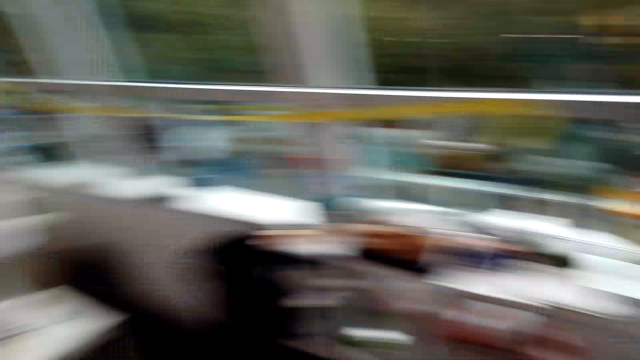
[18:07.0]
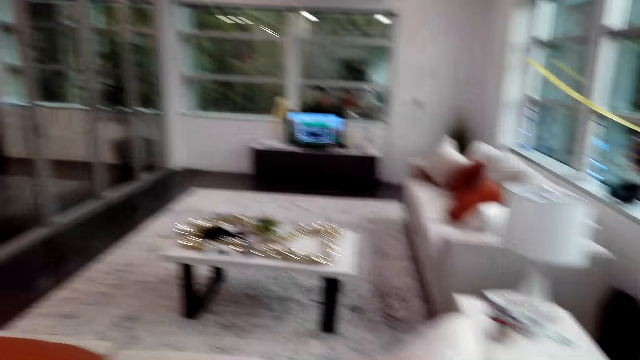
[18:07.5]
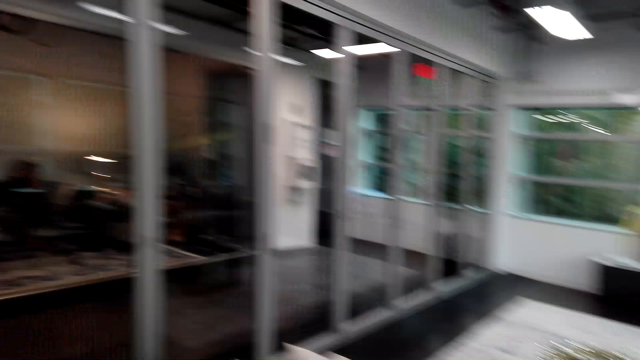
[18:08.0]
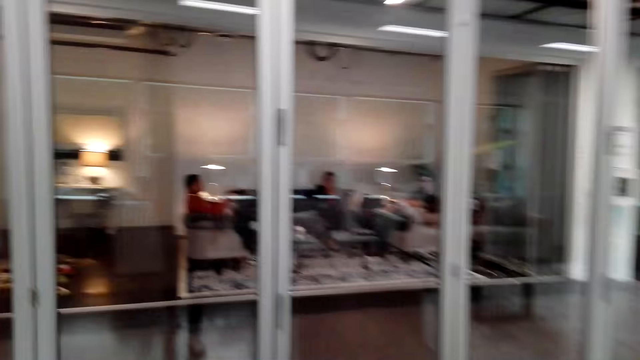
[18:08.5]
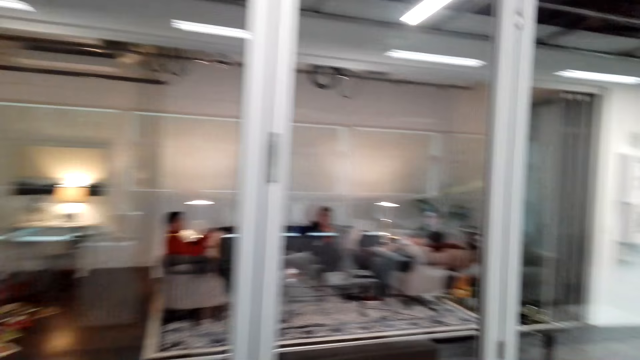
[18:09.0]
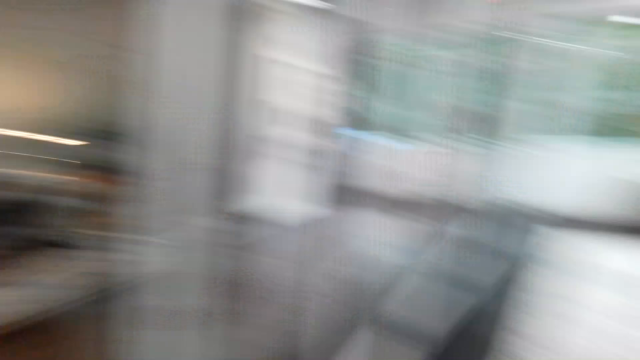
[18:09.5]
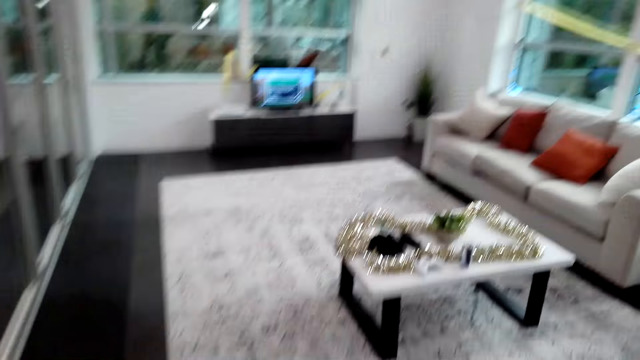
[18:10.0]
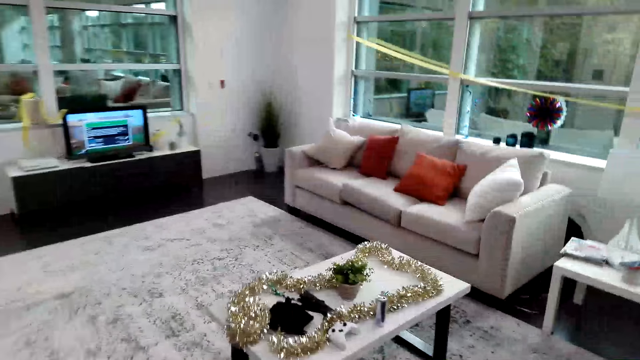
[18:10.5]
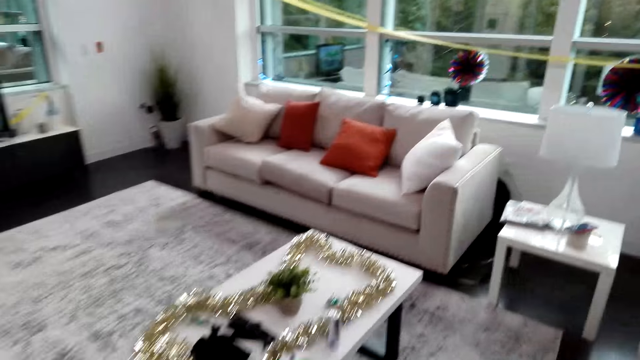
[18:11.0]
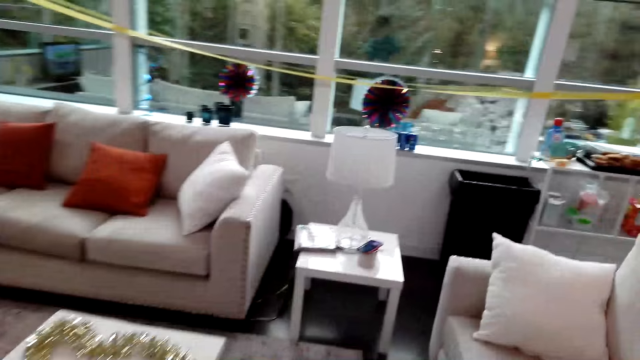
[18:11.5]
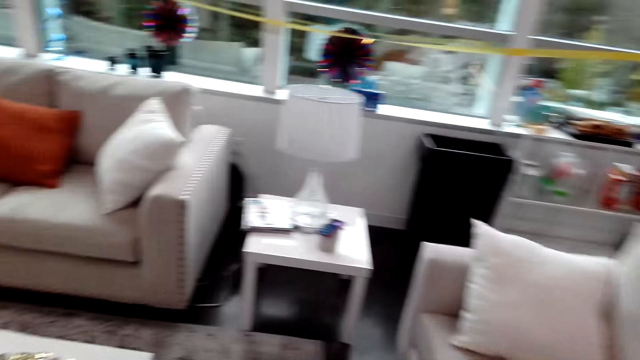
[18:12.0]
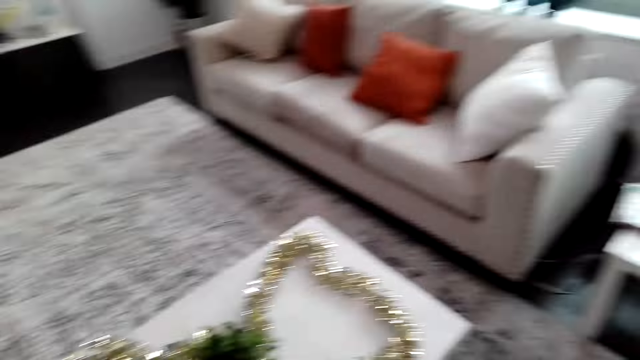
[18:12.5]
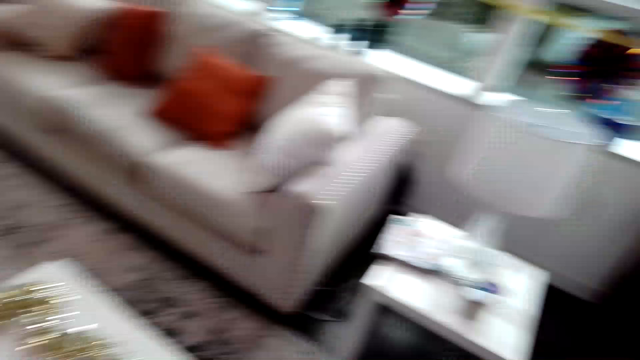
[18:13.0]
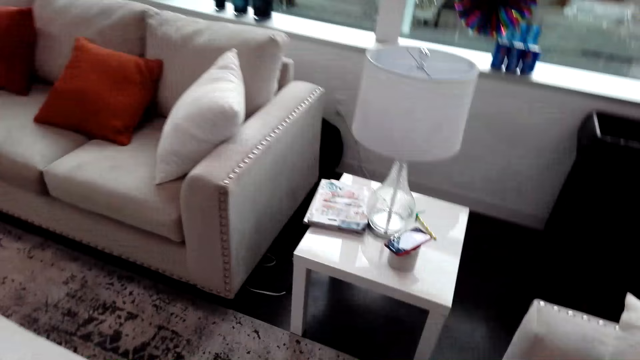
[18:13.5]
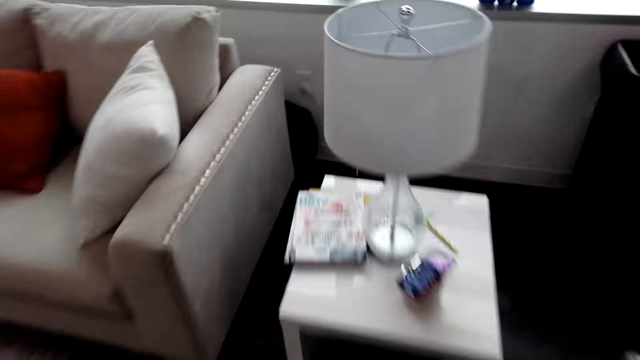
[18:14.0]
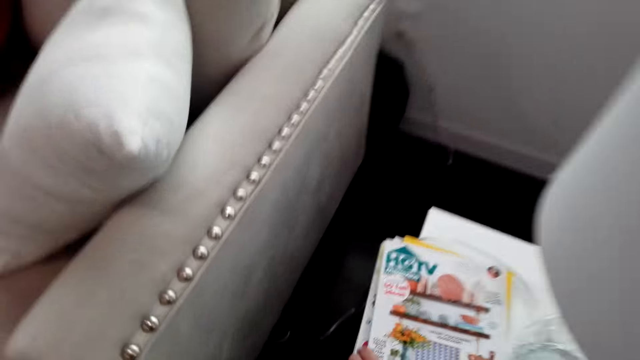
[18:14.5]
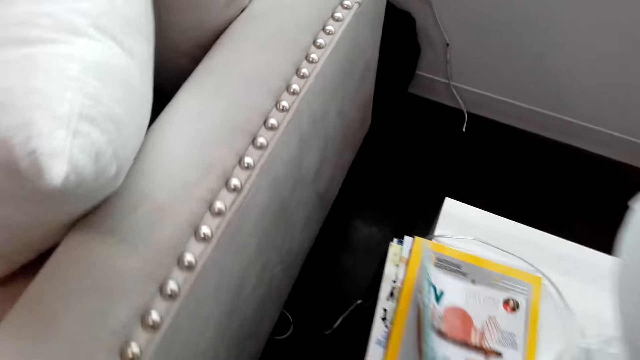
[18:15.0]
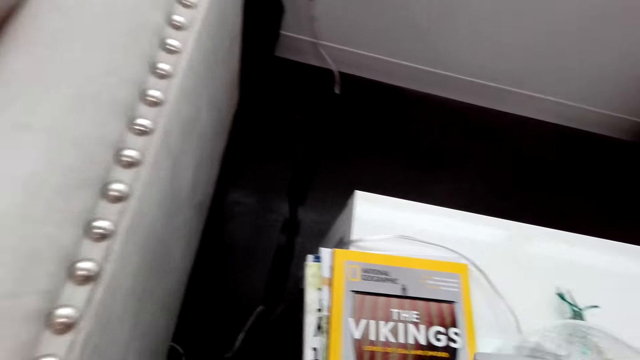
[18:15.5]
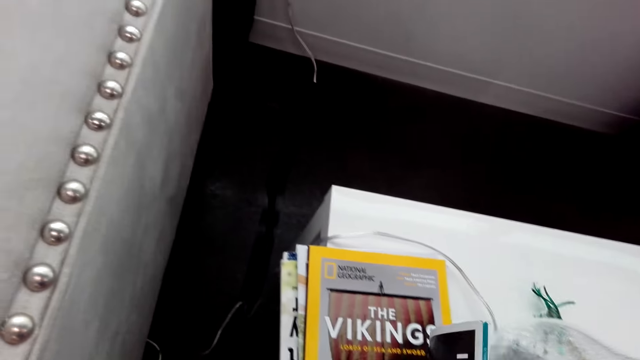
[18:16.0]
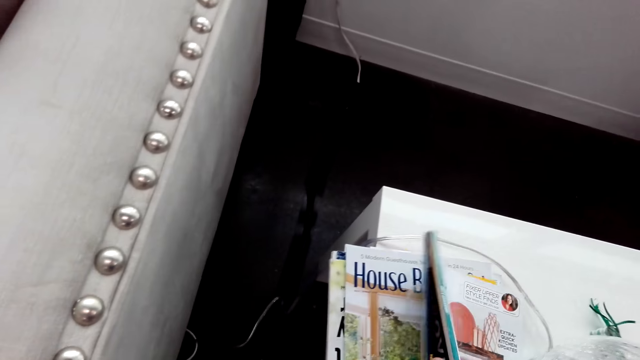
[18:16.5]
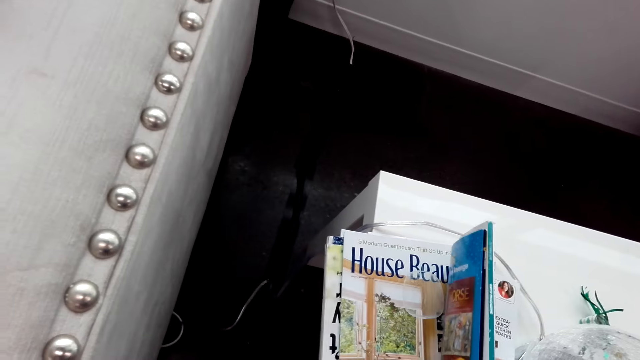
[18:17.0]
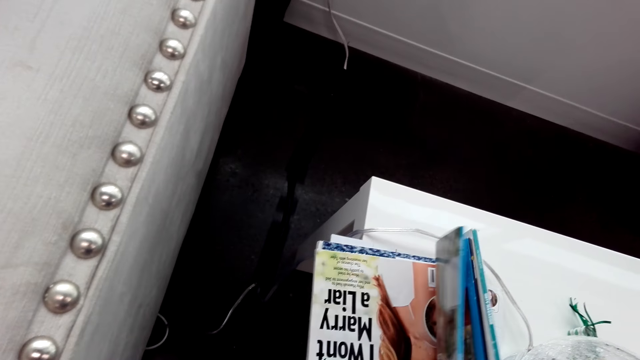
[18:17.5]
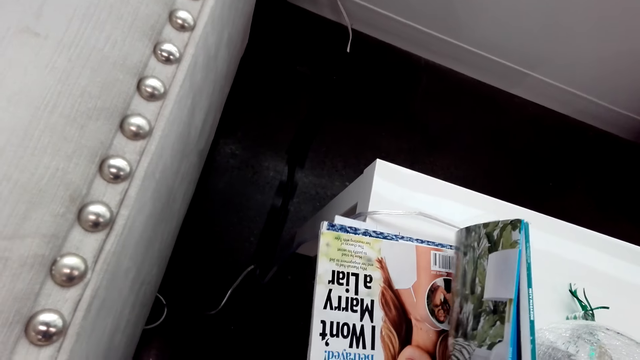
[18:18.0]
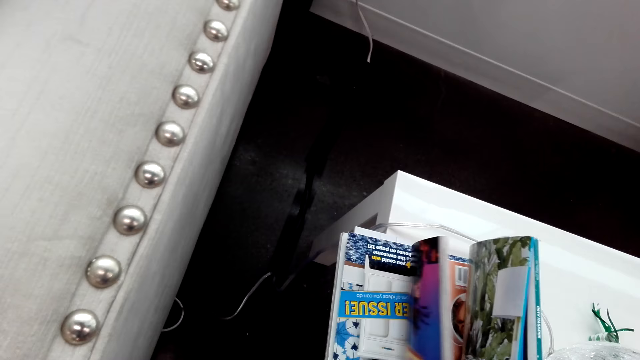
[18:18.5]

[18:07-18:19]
The camera wearer walks around the house. They choose a magazine among others from the table.

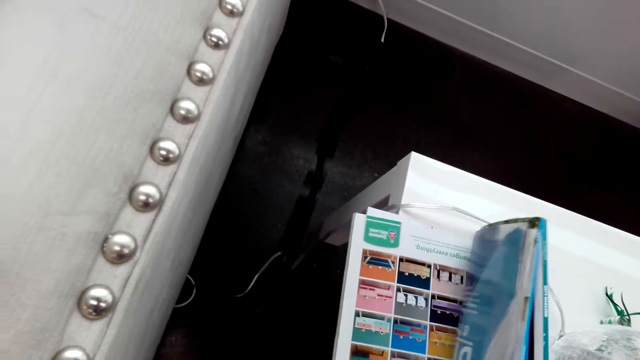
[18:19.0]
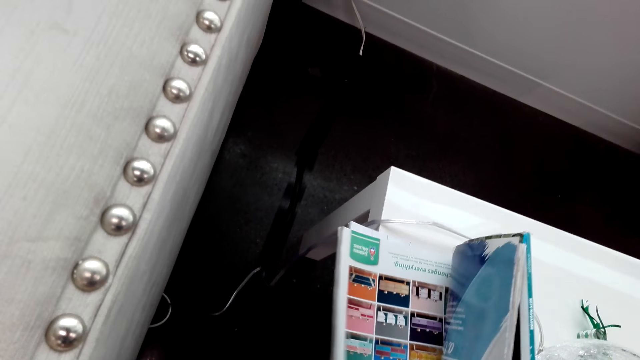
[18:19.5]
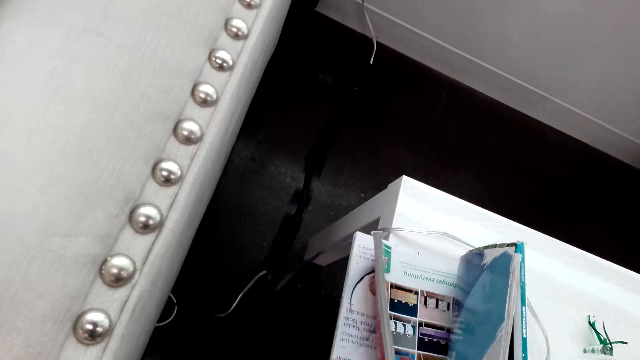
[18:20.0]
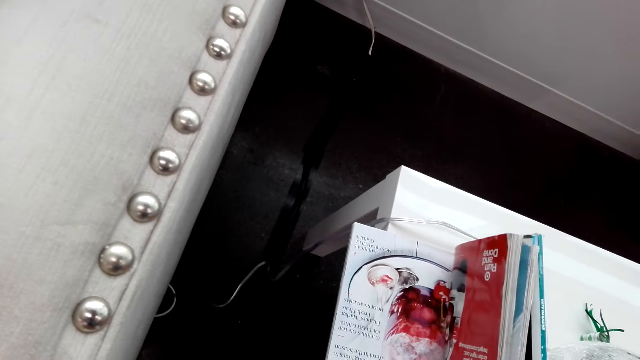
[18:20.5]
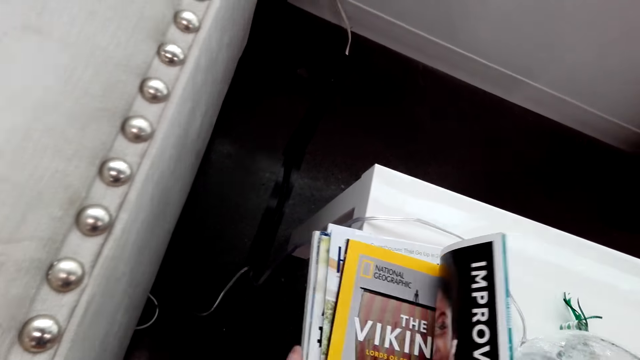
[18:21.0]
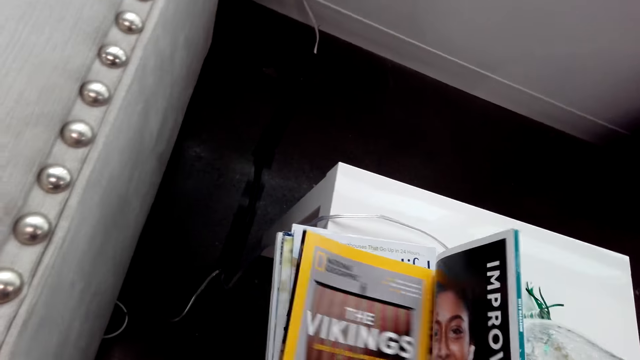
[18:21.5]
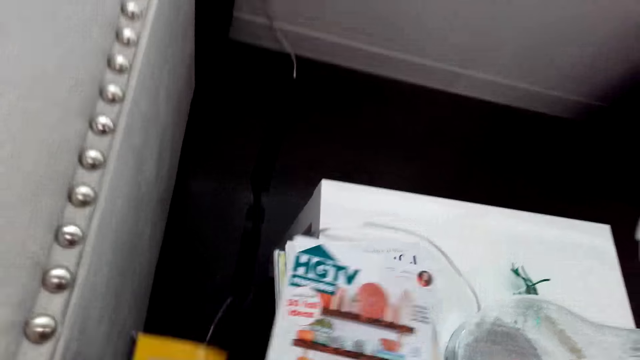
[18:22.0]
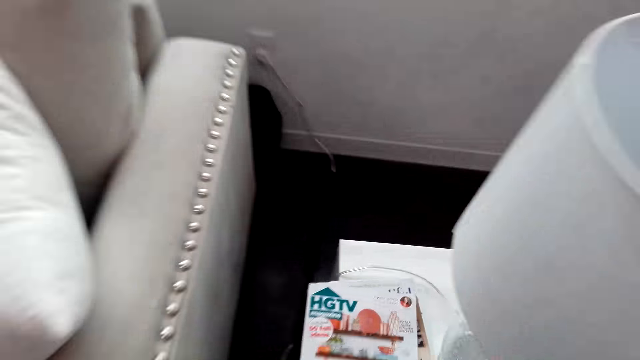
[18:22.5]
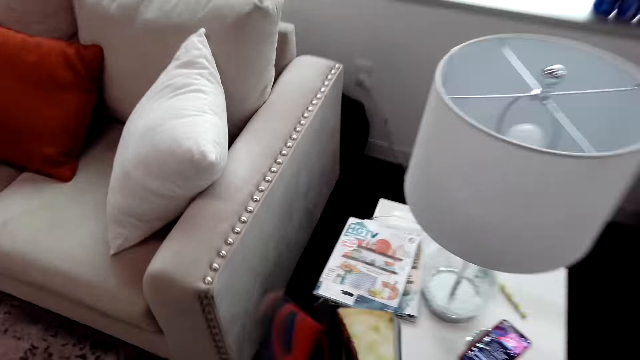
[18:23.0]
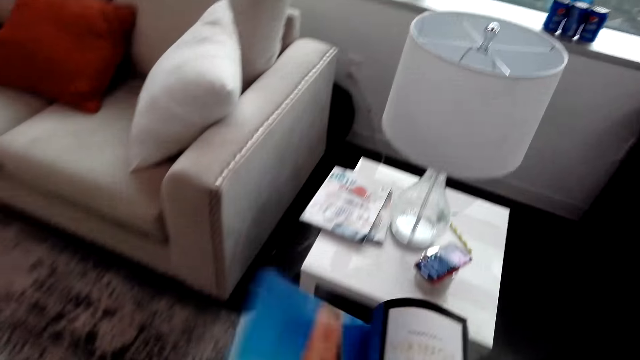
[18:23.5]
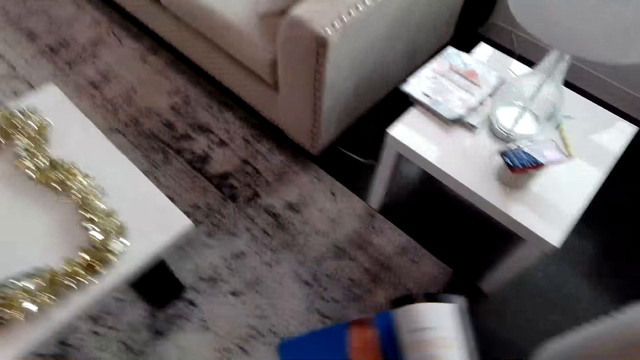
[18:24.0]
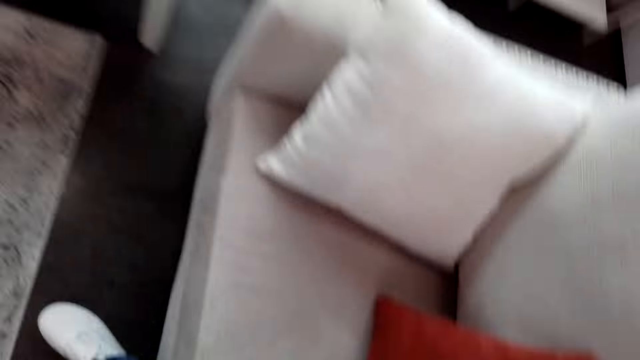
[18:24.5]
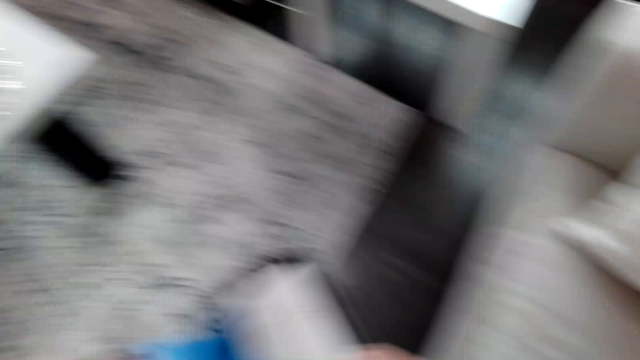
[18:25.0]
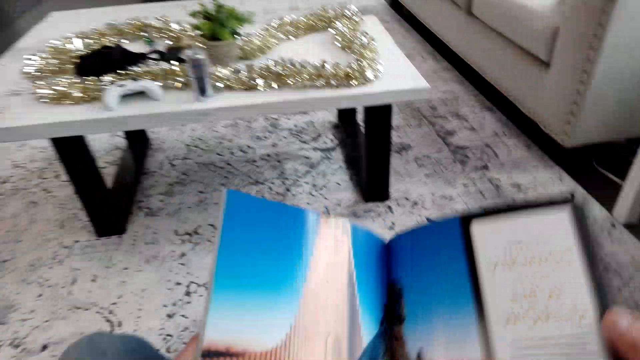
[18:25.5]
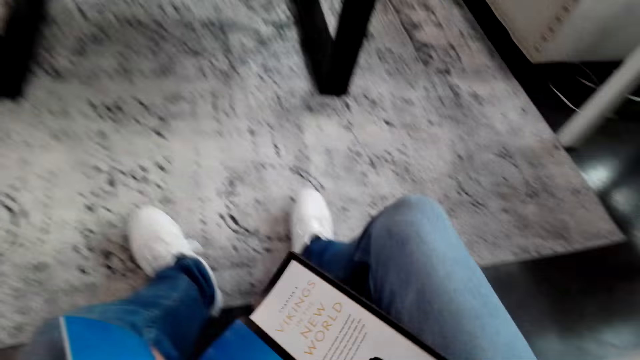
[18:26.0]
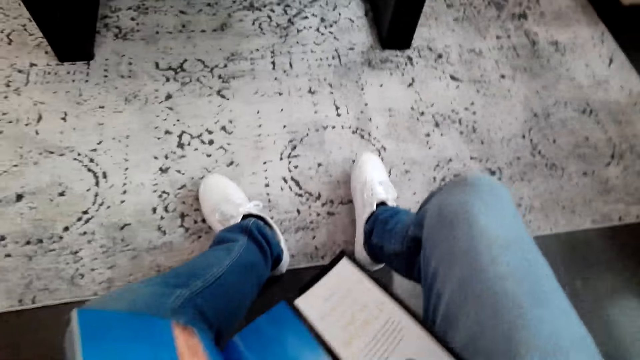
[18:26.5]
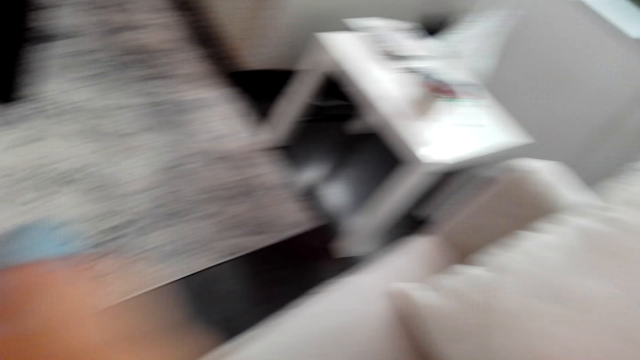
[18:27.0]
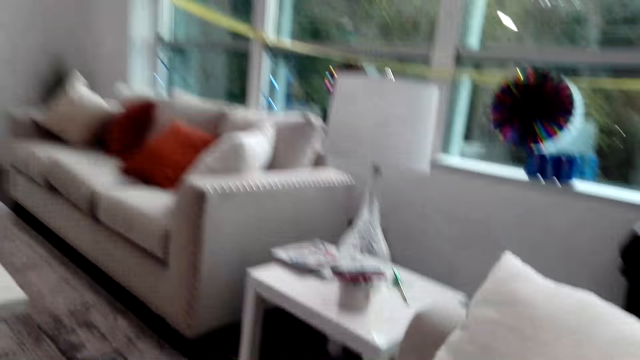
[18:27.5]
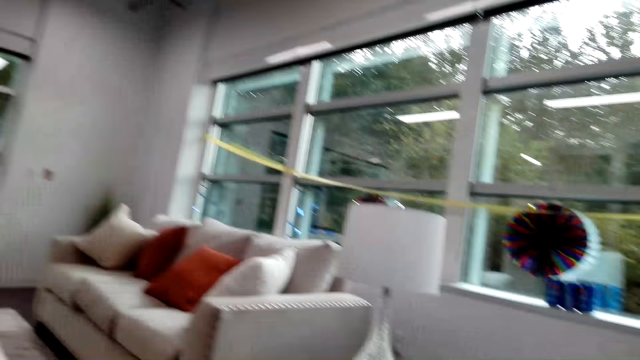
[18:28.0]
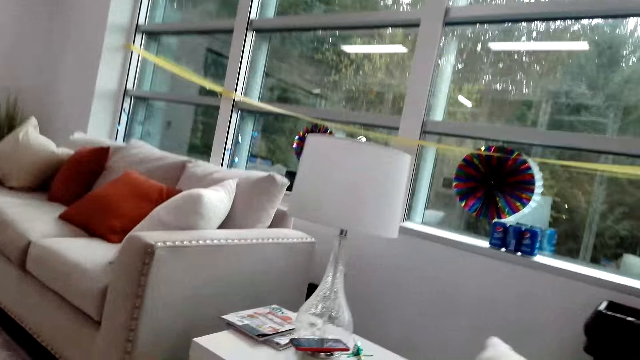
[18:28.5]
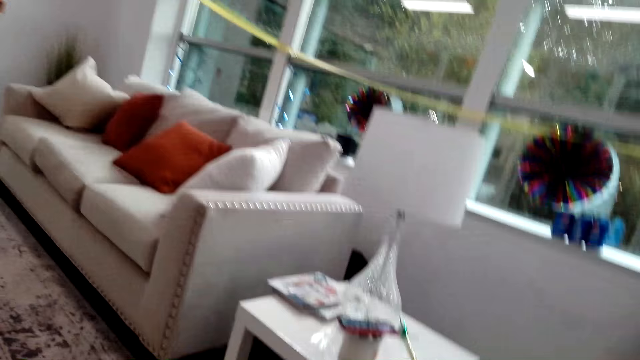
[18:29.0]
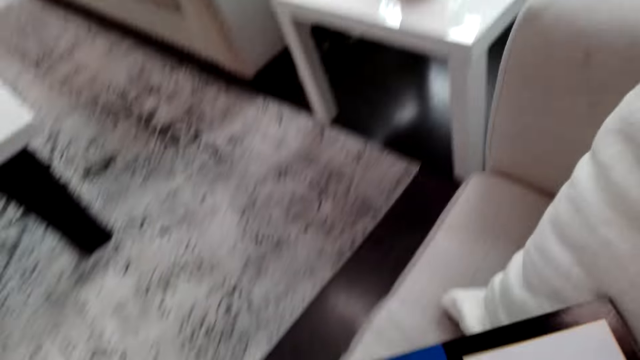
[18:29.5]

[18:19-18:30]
The camera wearer picks up the magazine. They open the magazine. They sit down on the sofa. They stare around the house.
